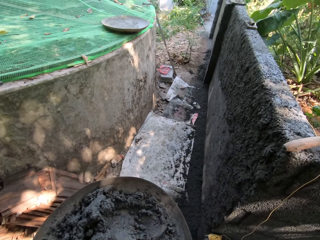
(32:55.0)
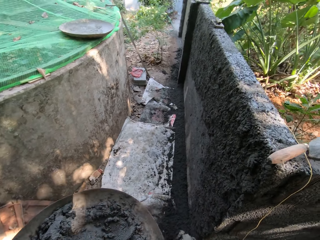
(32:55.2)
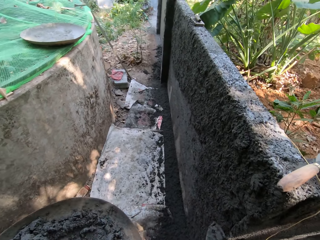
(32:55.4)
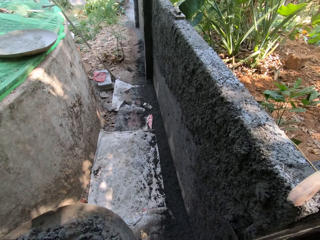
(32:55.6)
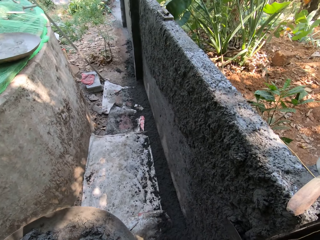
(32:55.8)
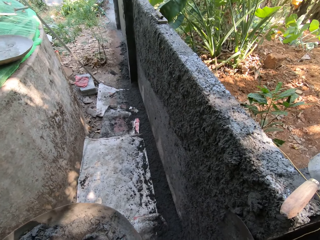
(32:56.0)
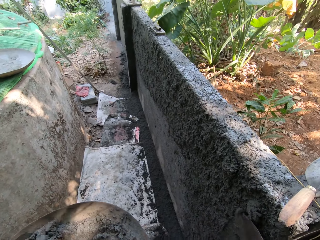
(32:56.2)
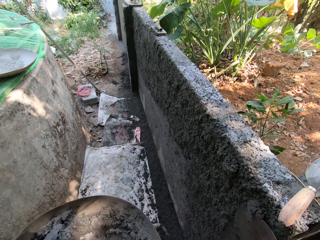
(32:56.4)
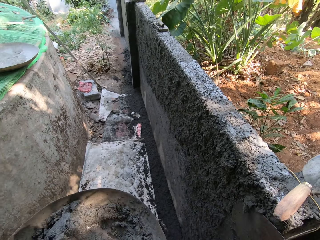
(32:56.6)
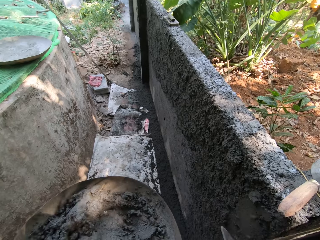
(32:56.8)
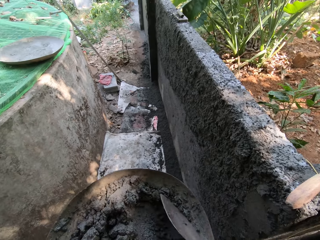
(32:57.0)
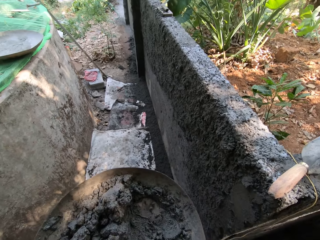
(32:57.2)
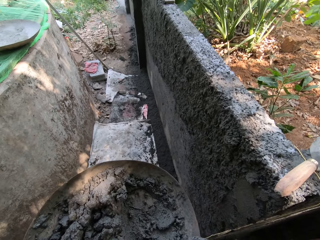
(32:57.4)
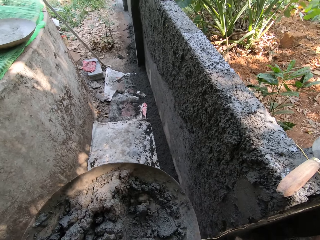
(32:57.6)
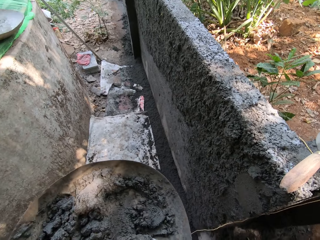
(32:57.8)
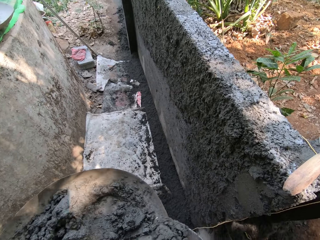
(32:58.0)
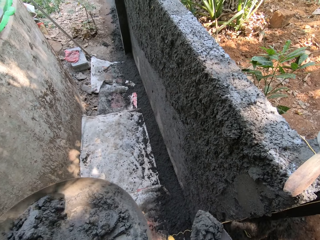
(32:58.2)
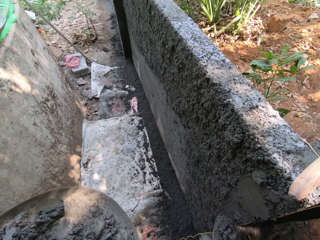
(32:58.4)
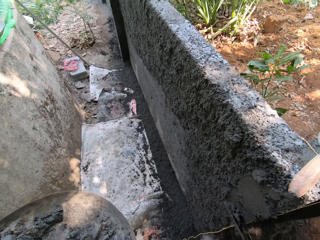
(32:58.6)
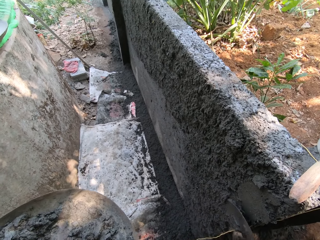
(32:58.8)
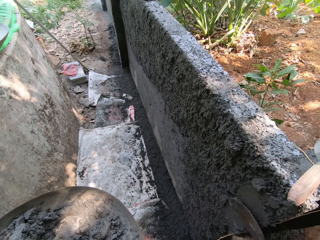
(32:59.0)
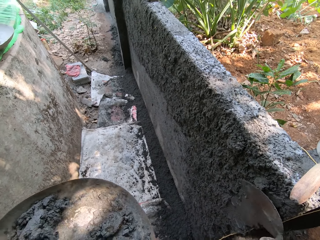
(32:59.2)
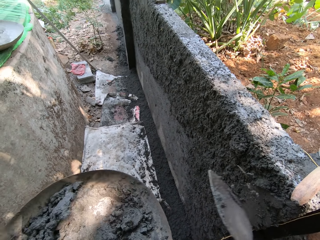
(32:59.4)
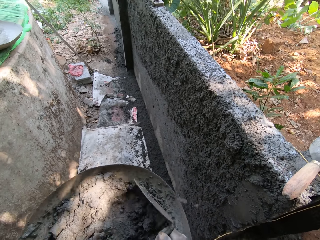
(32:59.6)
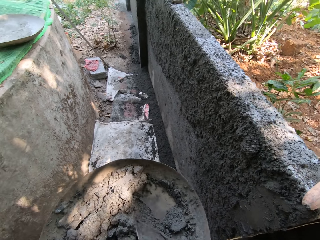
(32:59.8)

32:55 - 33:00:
The camera wearer takes mortar from the head pan with the hand trowel in his right hand. He plasters the wall with the mortar in the hand trowel in his right hand. He takes mortar from the head pan with the hand trowel in his right hand. He plasters the wall with the mortar in the hand trowel in his right hand.

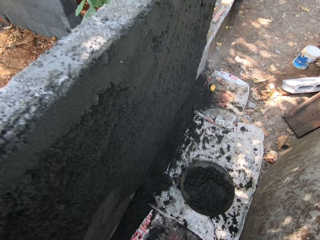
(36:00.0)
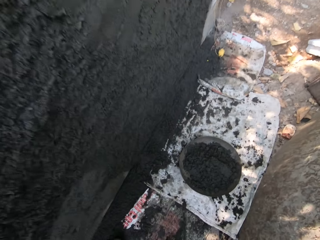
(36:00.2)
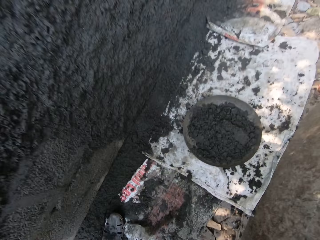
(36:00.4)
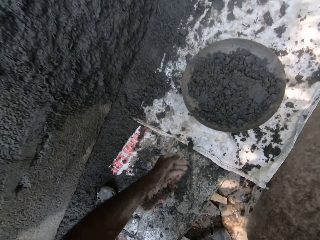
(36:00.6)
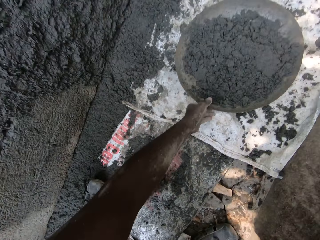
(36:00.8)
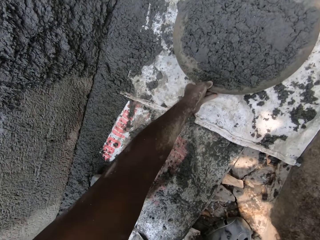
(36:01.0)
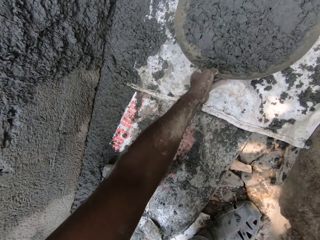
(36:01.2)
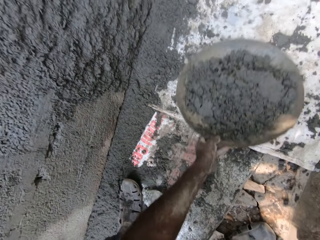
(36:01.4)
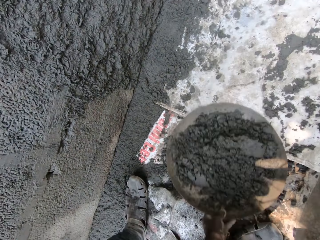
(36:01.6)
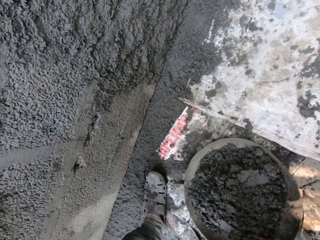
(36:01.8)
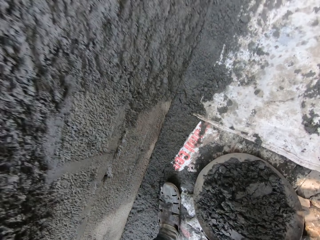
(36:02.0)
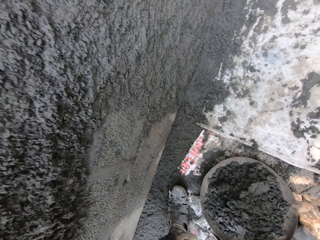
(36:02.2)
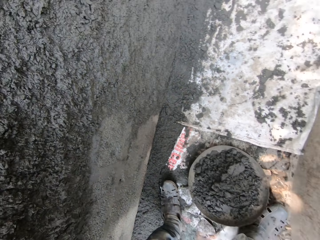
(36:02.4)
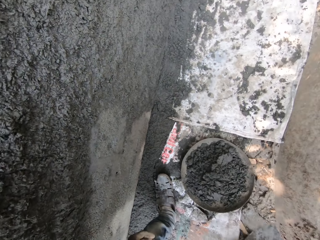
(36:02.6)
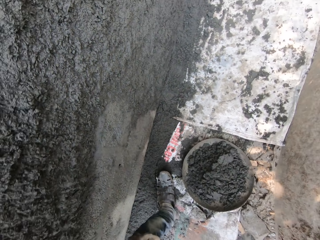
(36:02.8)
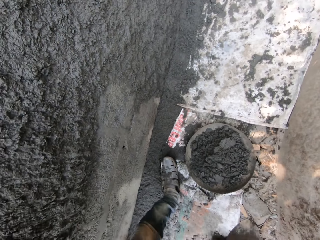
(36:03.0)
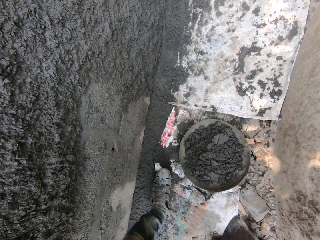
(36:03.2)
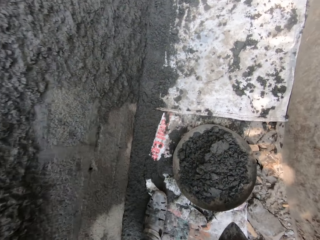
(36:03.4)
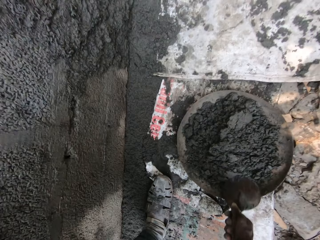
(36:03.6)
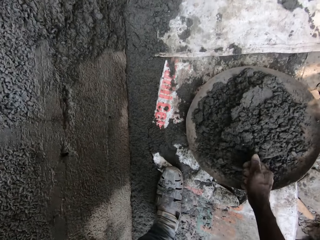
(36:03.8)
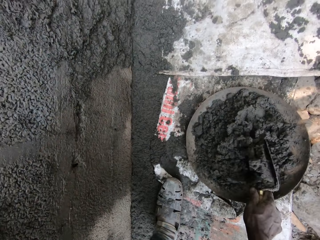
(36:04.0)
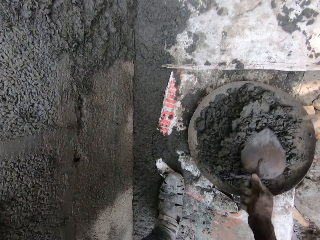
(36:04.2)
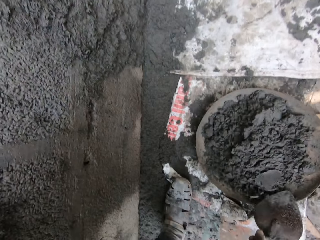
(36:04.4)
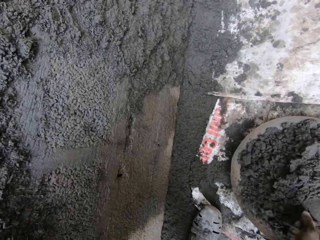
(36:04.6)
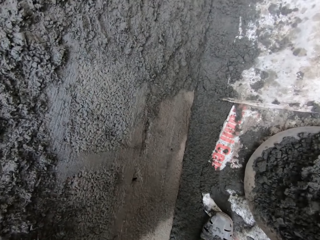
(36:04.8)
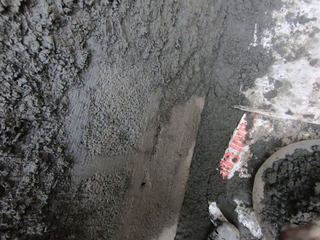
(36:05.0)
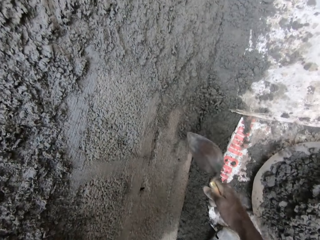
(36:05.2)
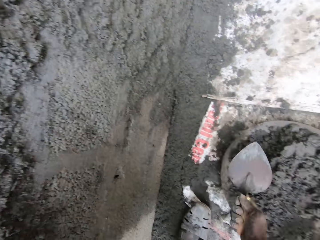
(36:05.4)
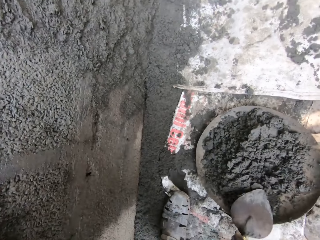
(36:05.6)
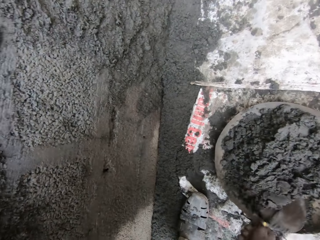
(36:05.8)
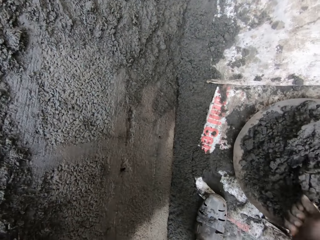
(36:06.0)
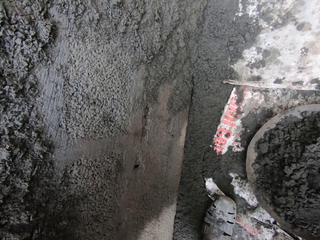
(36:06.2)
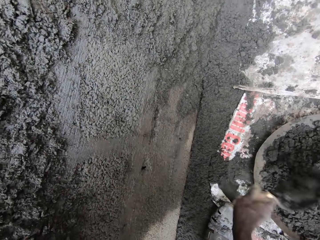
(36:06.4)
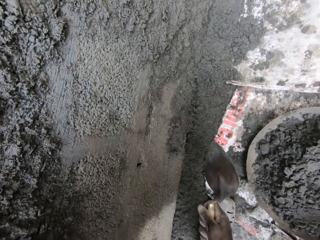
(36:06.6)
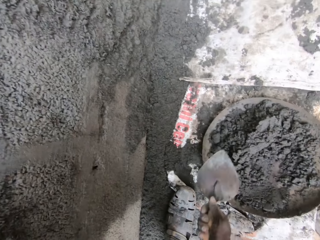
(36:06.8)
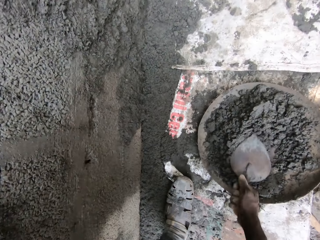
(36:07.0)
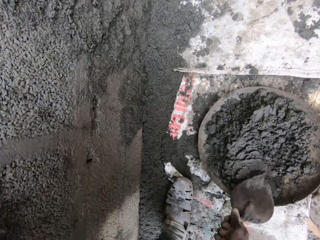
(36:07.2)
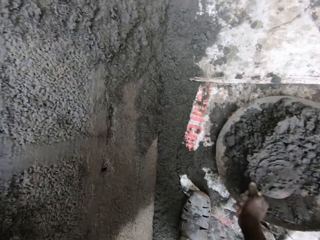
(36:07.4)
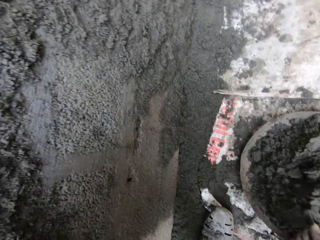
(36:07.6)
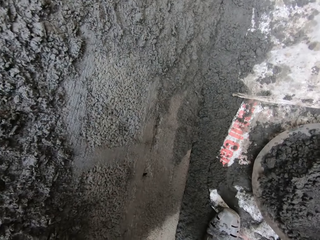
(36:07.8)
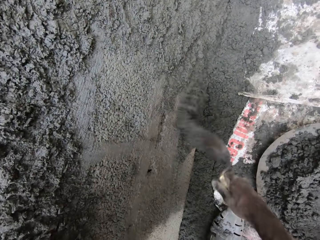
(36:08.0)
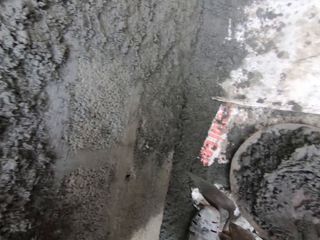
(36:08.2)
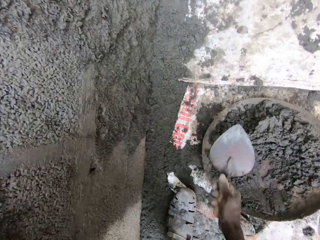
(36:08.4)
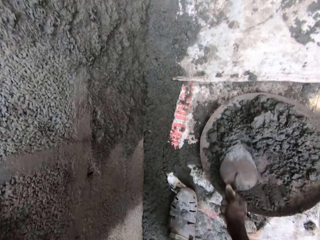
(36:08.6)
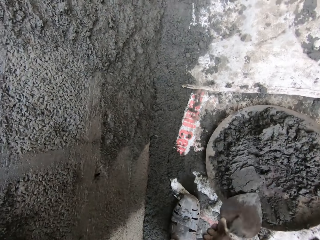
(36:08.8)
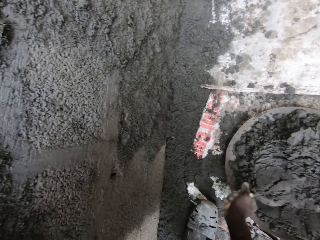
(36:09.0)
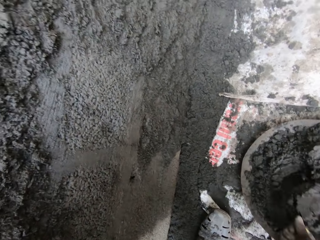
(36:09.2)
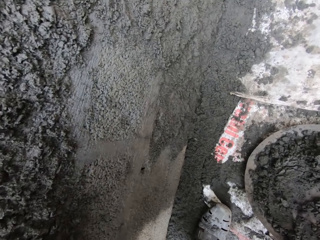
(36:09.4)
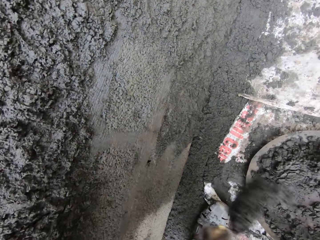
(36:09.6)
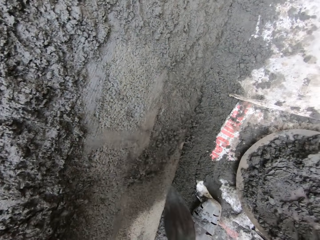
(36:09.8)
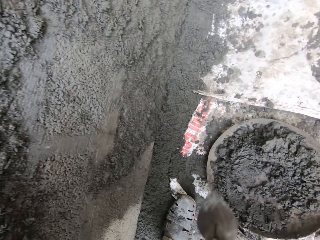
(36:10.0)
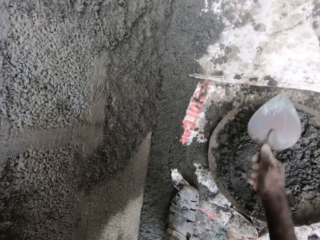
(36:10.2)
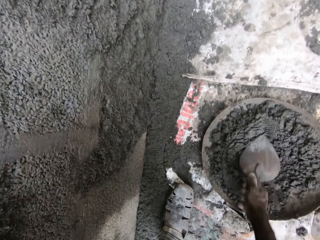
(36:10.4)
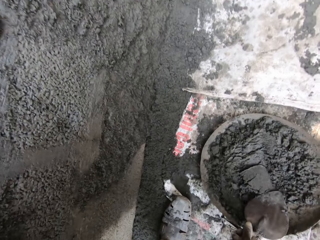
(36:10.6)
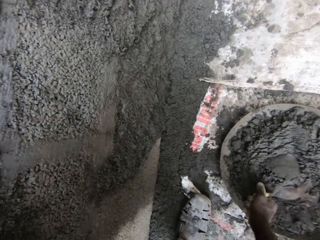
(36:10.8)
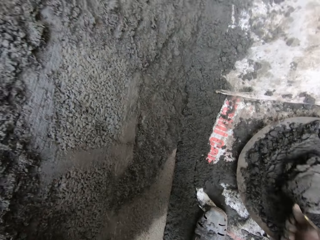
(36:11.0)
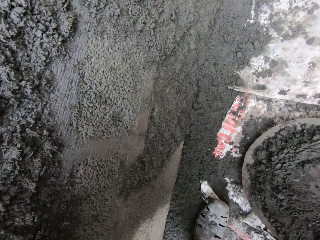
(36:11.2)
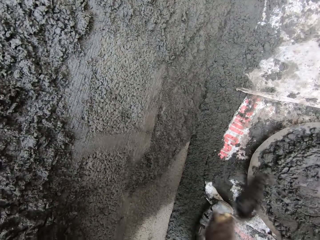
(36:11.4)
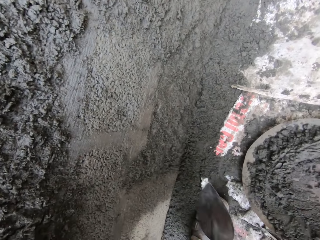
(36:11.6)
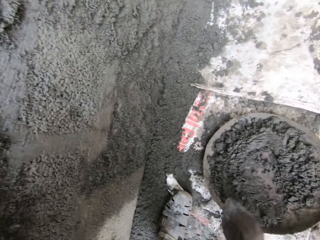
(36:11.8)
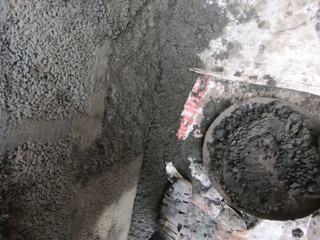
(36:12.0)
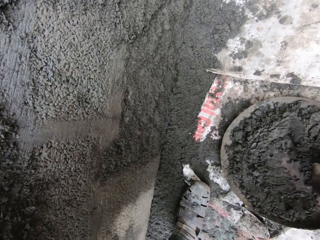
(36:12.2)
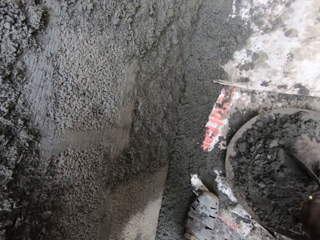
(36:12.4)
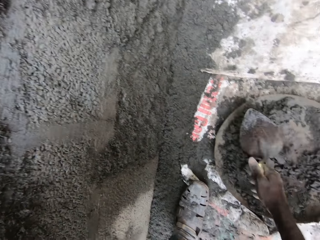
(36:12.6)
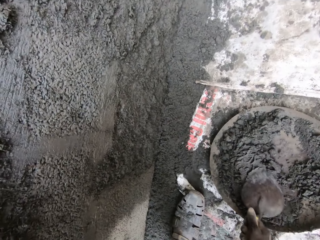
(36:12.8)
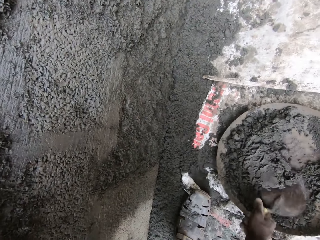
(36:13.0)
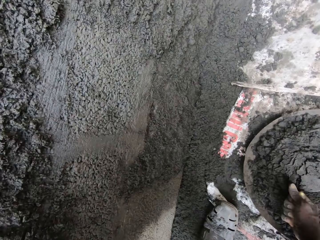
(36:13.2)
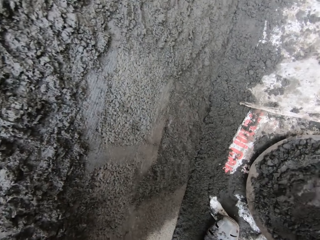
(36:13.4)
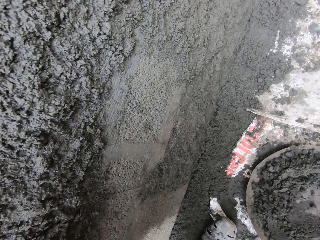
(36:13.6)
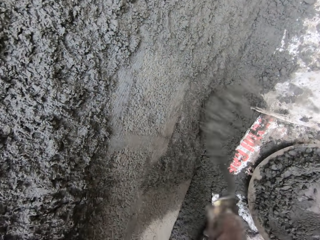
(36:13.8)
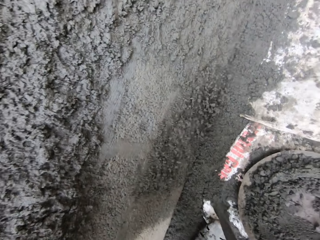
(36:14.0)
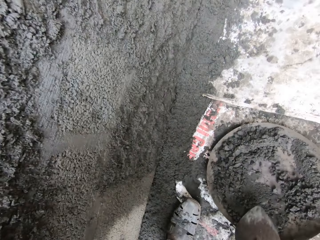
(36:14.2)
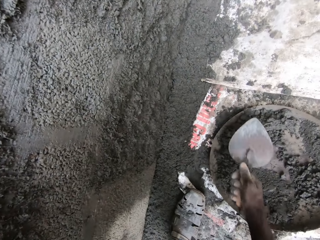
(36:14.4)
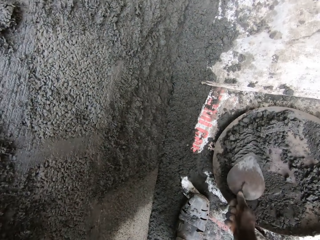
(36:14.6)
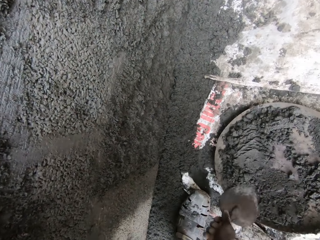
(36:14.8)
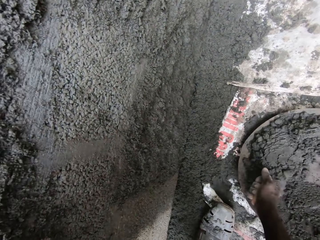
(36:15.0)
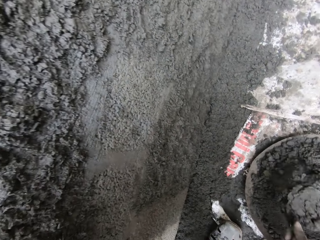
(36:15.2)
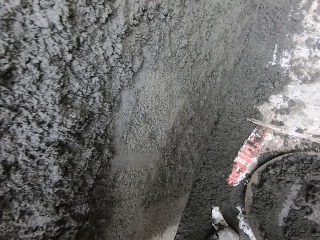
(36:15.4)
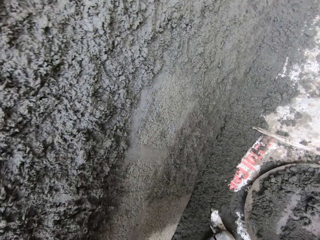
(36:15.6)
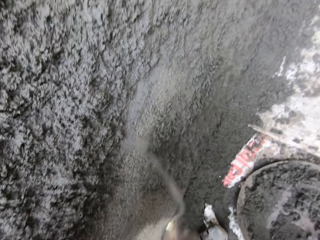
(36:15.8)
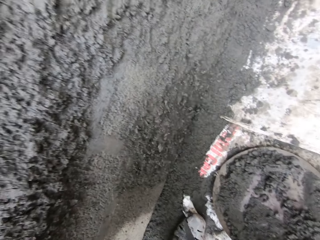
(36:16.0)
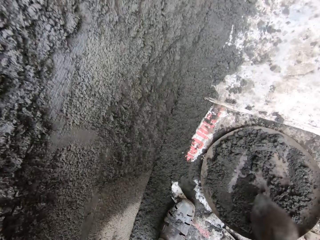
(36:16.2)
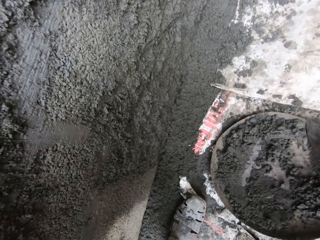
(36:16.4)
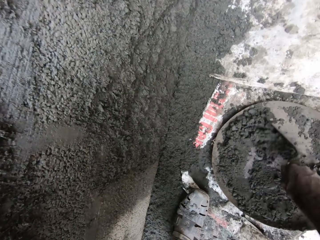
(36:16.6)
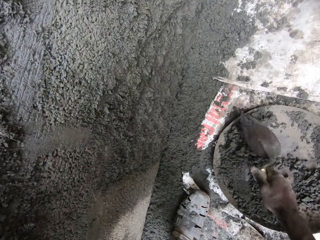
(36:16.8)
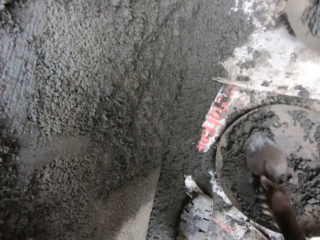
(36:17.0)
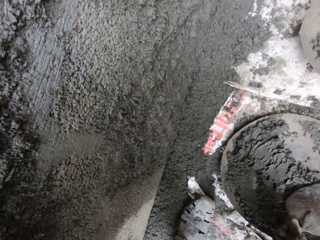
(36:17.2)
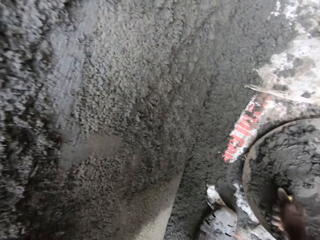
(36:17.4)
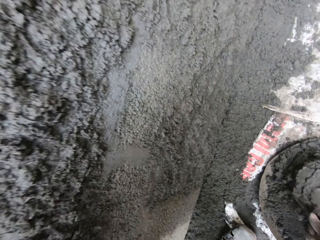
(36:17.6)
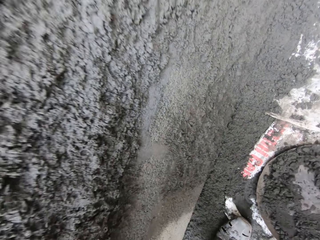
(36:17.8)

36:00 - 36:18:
The camera wearer moves the head pan of mortar on the floor with his left hand. He mixes the mortar in the head pan with the hand trowel in his right hand. He takes mortar from the head pan with the hand trowel in his right hand. He plasters the wall with the mortar in the hand trowel in his right hand. He takes mortar from the head pan with the hand trowel in his right hand. He plasters the wall with the mortar in the hand trowel in his right hand. He takes mortar from the head pan with the hand trowel in his right hand. He plasters the wall with the mortar in the hand trowel in his right hand. He takes mortar from the head pan with the hand trowel in his right hand. He plasters the wall with the mortar in the hand trowel in his right hand. He takes mortar from the head pan with the hand trowel in his right hand. He plasters the wall with the mortar in the hand trowel in his right hand. He mixes the mortar in the head pan with the hand trowel in his right hand. He takes mortar from the head pan with the hand trowel in his right hand. He plasters the wall with the mortar in the hand trowel in his right hand. He scoops the concrete with a brick trowel. He throws the mortar on the hand trowel by the wall. He scoops some mortar inside the head pan with the hand trowel in his right hand.
